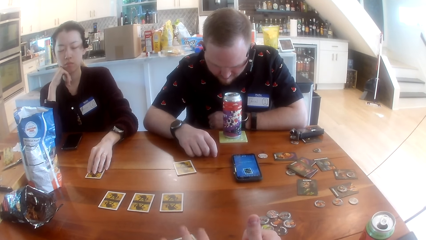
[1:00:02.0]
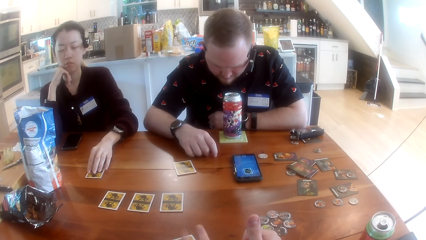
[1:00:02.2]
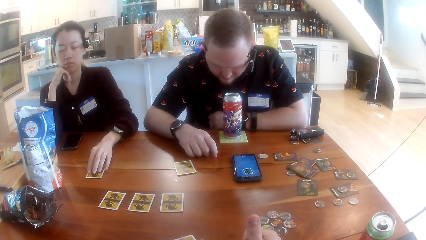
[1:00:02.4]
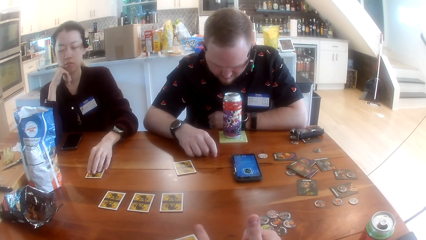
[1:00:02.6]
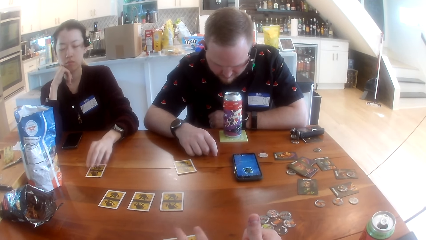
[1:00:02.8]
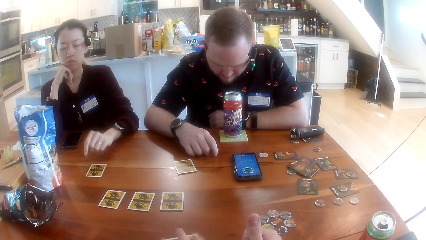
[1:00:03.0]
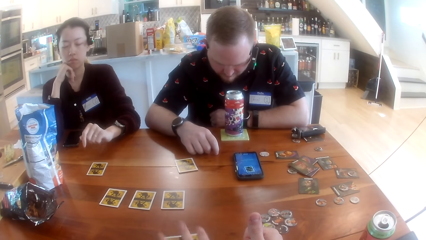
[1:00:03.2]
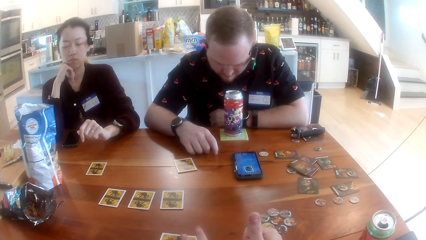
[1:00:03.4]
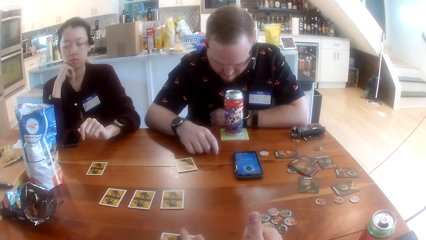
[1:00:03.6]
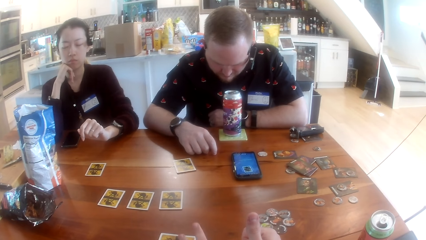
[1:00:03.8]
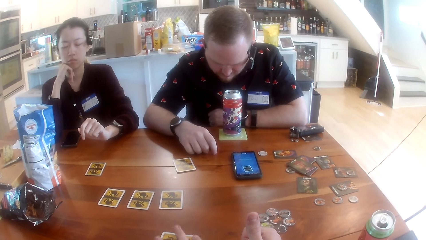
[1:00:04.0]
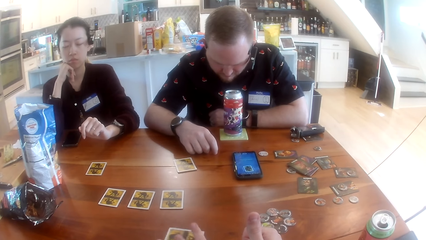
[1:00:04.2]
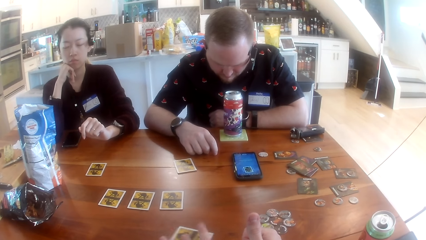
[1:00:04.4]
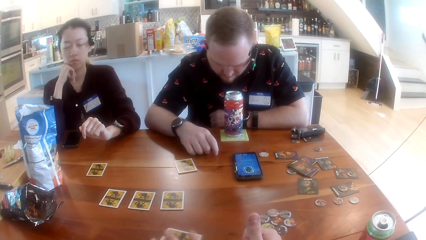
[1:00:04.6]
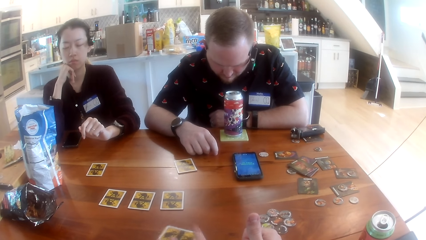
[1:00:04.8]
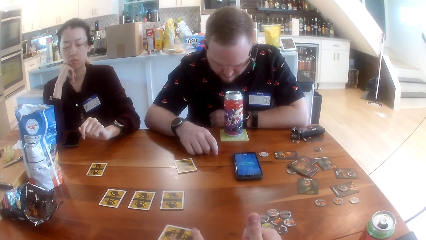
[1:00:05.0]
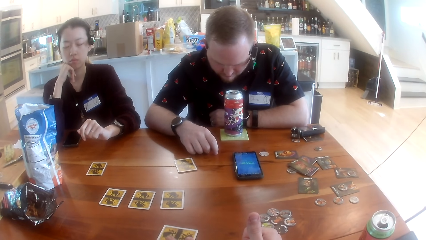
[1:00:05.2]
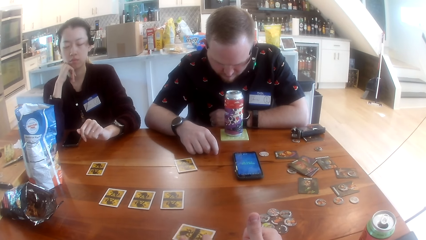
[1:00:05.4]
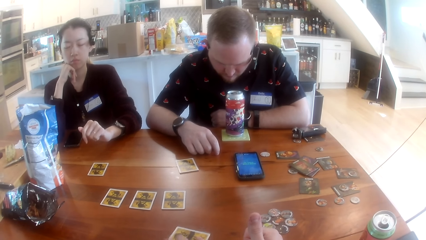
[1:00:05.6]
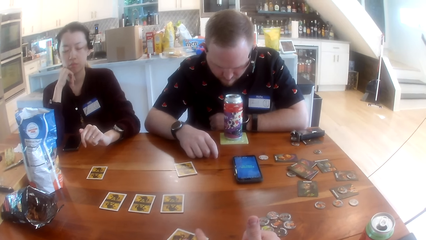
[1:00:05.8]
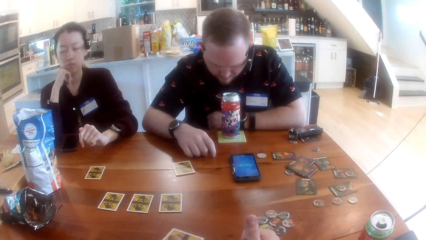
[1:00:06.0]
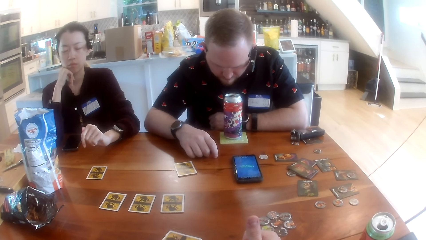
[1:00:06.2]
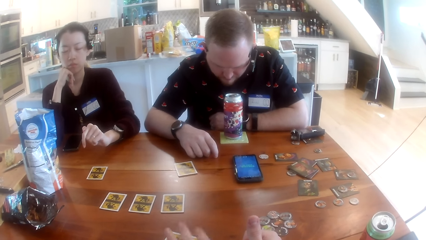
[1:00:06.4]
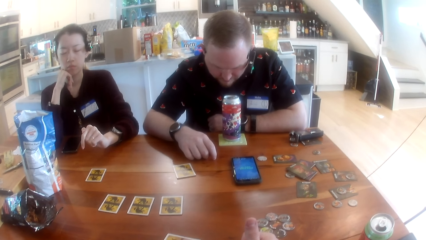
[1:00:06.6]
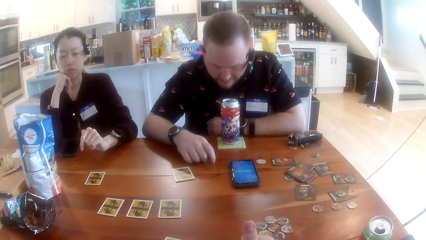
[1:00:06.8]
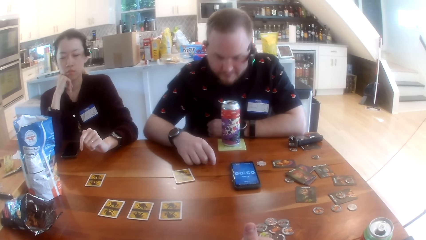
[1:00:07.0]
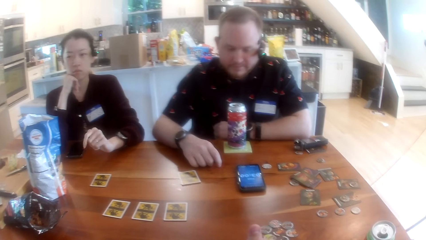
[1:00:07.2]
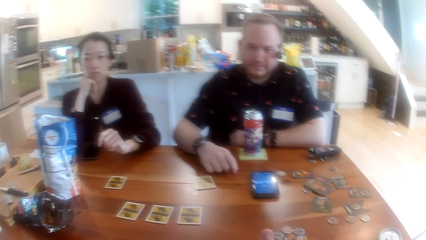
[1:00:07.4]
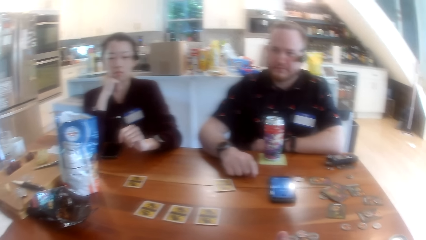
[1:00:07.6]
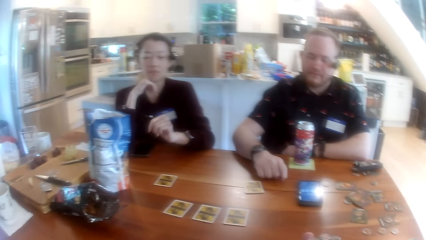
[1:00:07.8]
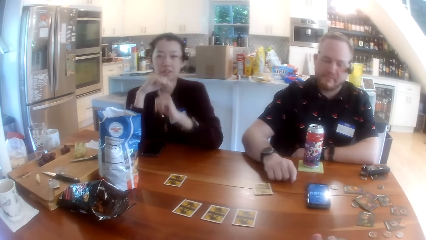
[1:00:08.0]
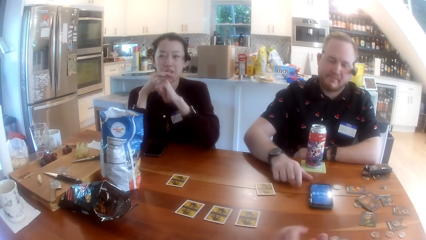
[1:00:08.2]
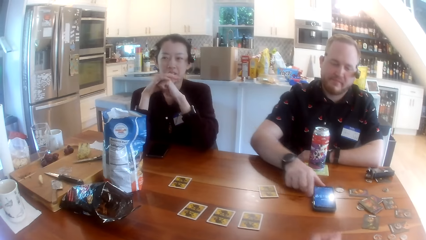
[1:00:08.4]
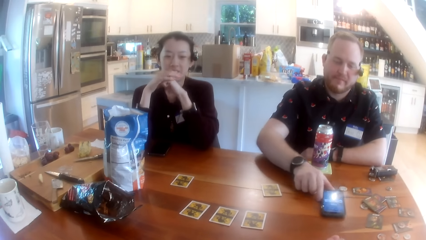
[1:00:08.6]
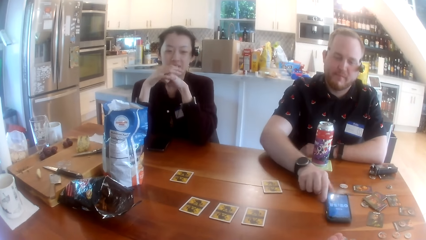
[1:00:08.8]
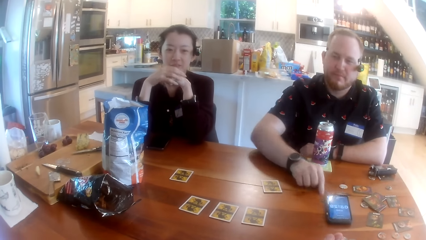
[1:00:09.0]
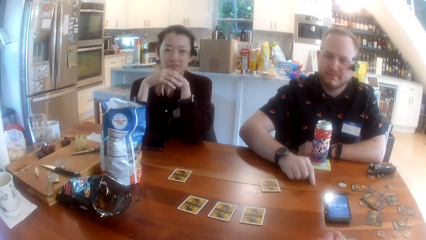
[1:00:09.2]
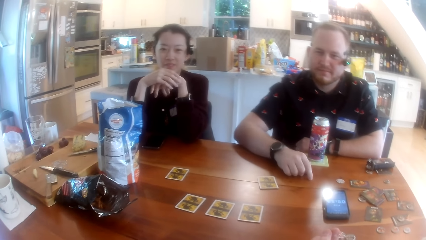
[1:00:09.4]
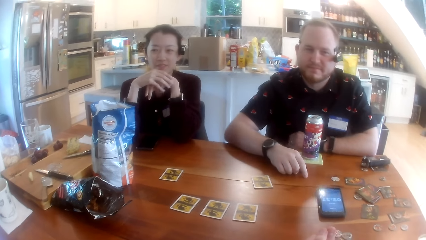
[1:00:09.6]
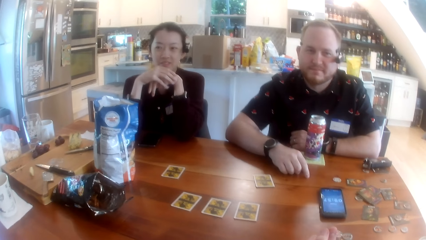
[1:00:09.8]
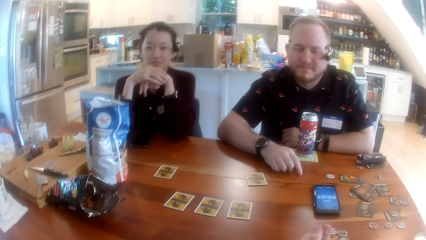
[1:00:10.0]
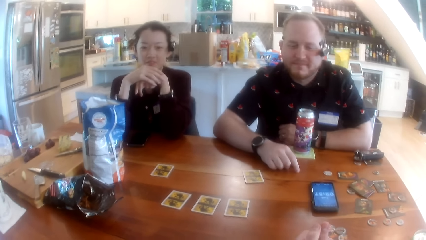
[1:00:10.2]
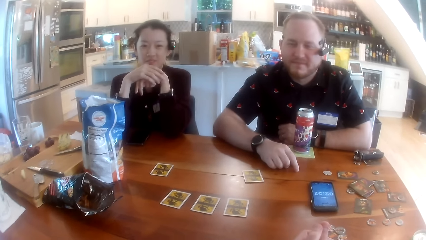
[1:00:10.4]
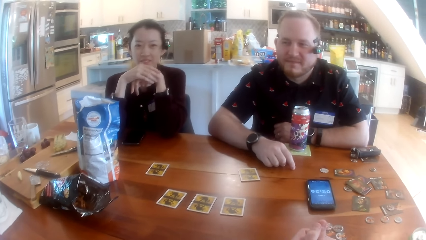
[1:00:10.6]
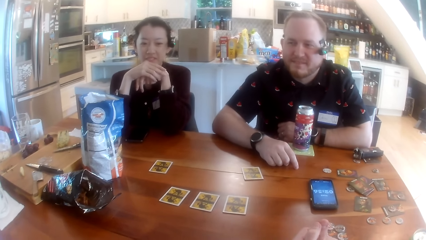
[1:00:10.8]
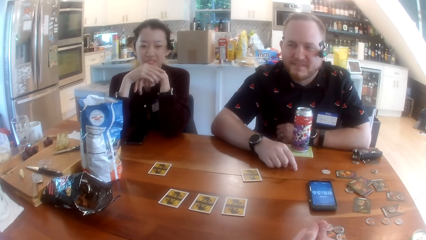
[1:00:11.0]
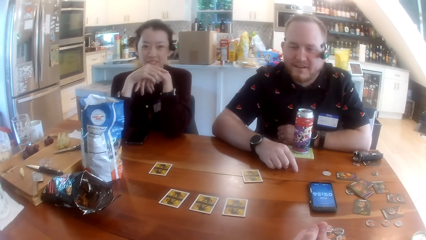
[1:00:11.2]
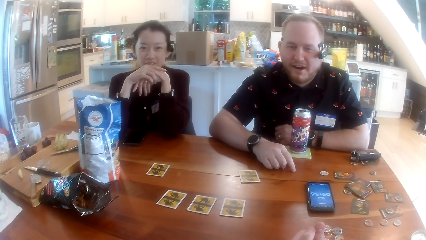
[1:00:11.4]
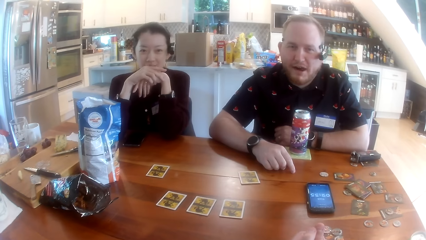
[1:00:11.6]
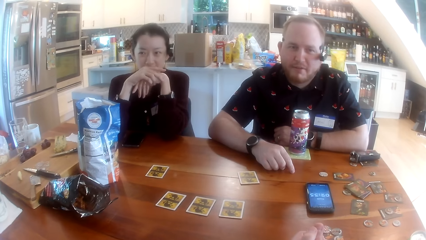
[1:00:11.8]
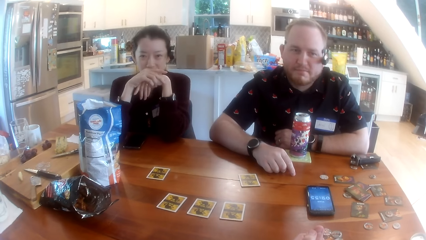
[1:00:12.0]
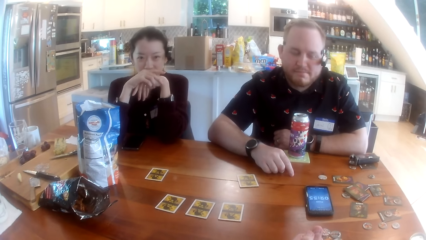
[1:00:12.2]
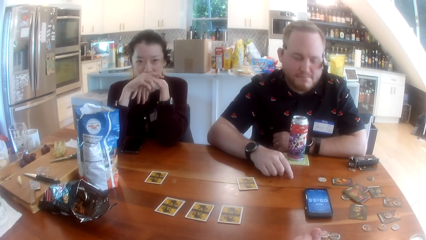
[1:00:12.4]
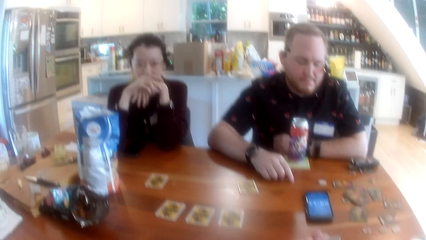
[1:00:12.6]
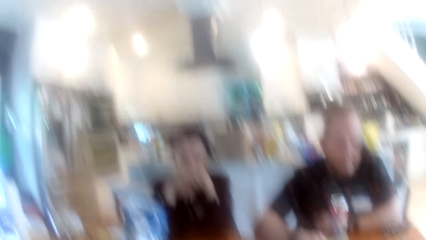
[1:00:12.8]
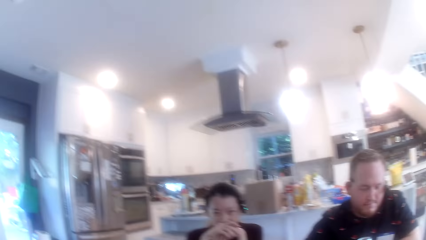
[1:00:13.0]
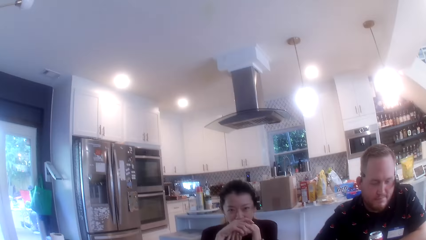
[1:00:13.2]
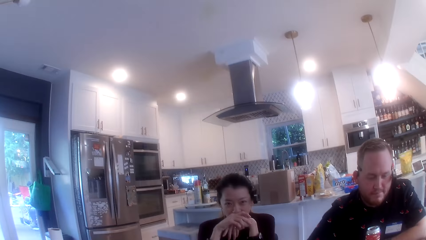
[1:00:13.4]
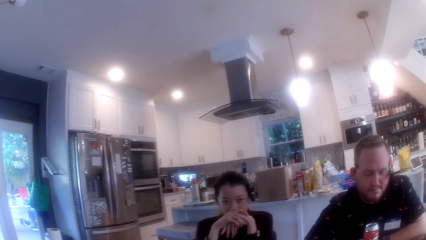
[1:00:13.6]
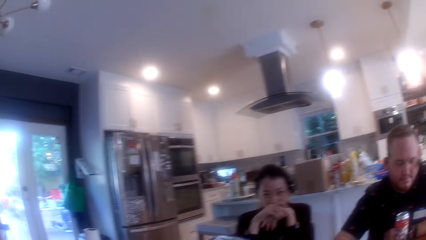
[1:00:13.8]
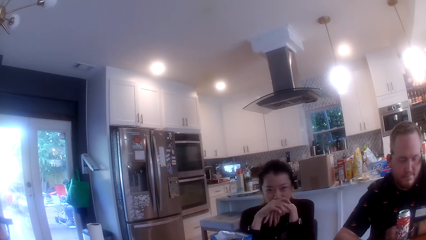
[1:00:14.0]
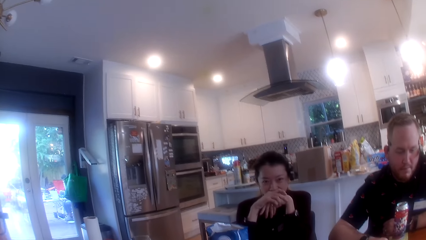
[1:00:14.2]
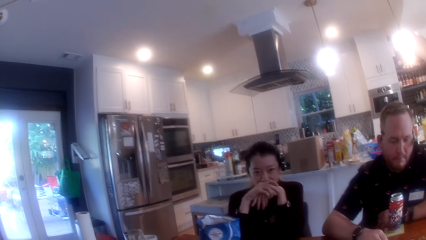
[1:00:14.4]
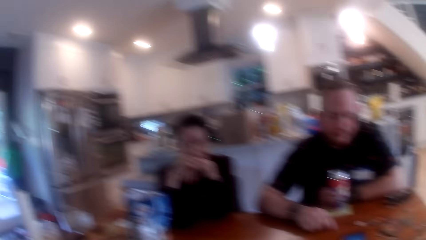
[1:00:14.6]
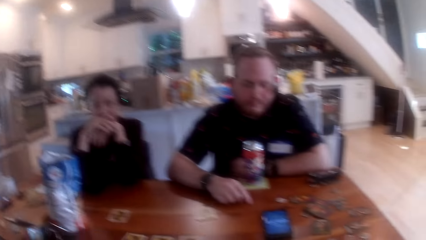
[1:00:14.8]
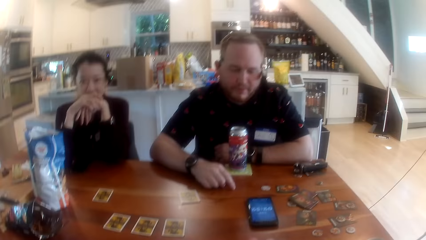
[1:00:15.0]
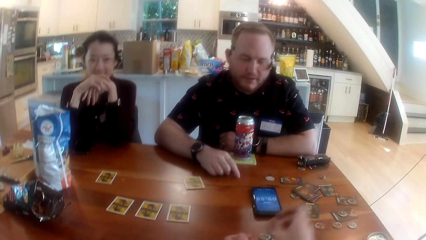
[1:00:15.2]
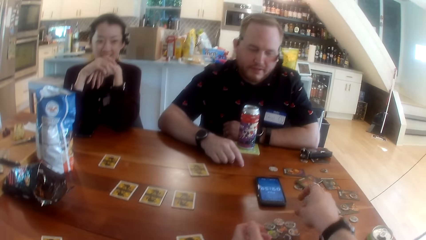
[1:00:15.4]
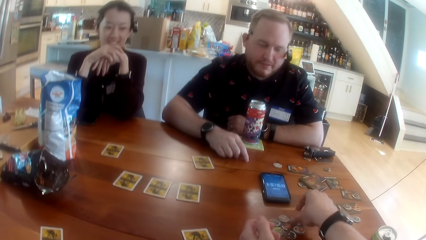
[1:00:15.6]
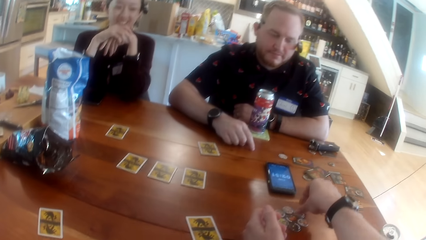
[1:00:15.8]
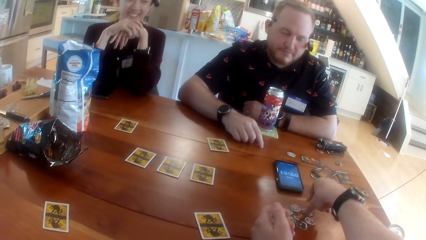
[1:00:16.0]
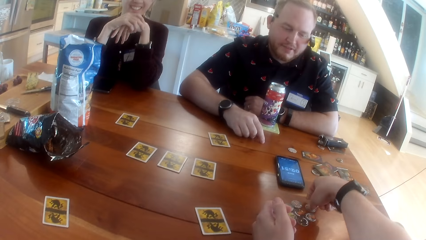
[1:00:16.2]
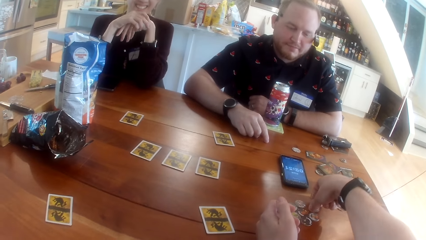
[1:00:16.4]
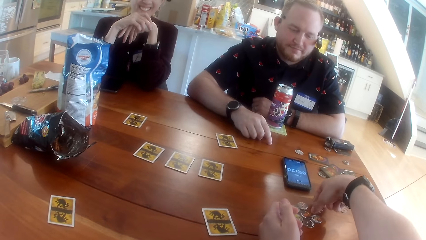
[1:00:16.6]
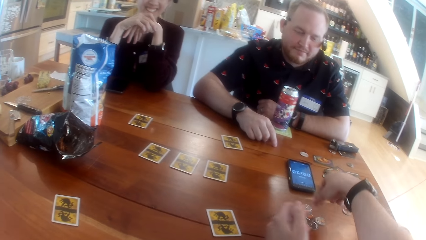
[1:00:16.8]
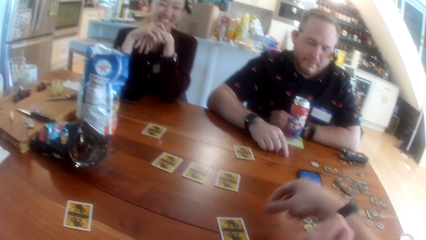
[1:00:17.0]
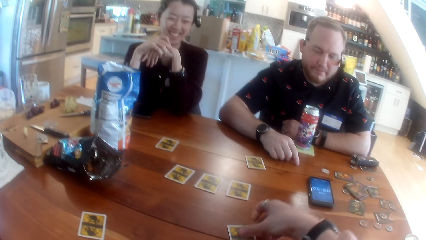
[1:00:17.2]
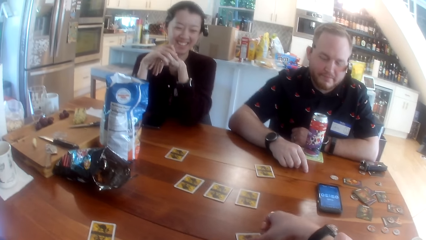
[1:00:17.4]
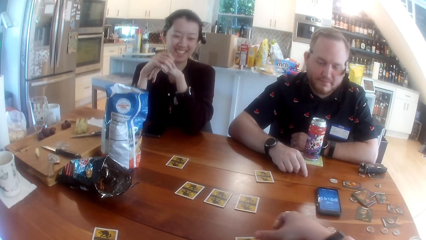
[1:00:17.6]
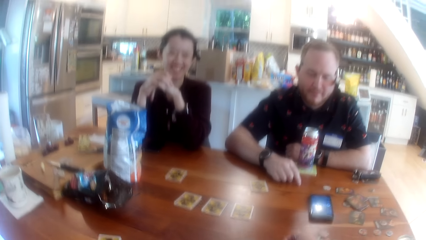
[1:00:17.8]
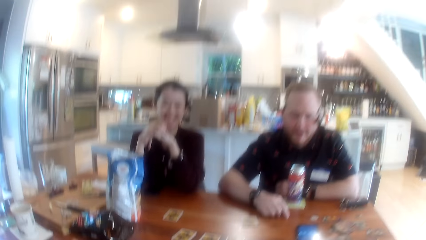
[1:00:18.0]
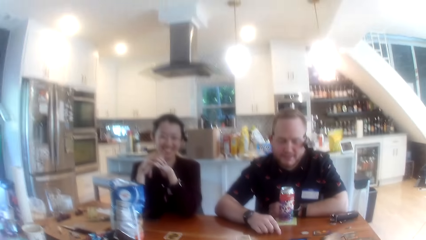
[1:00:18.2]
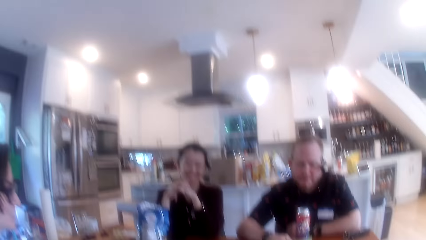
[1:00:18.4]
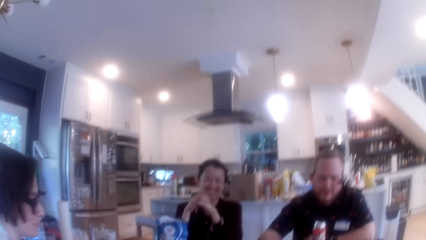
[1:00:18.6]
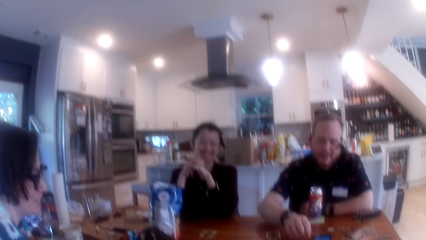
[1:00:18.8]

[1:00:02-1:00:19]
The camera wearer moves a card on the table. She interacts with the woman. The man shifts a phone on the table with his right hand. The camera wearer picks up a paper from the table with her right hand. She drops the paper on the table with her right hand.
